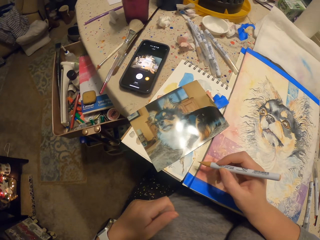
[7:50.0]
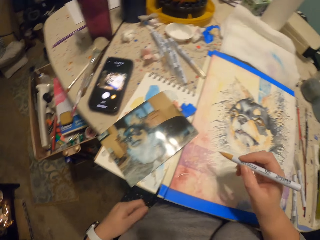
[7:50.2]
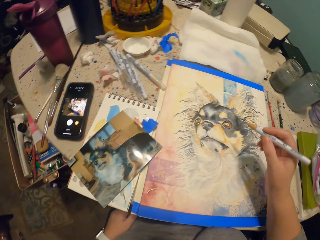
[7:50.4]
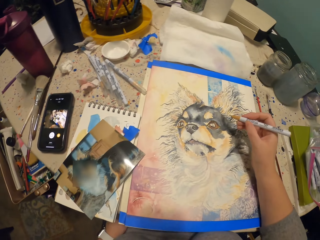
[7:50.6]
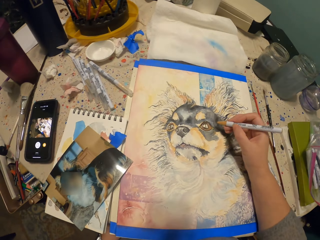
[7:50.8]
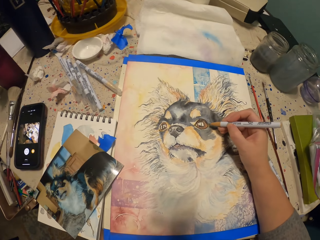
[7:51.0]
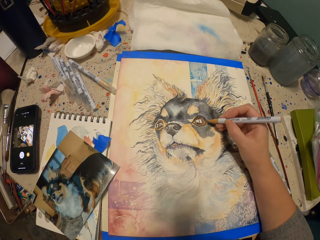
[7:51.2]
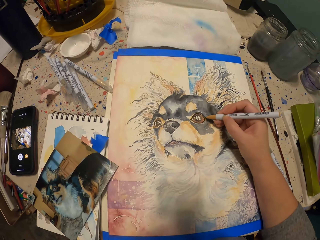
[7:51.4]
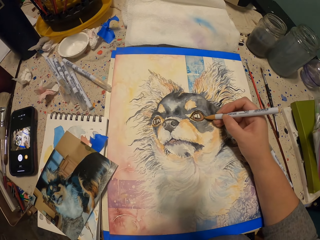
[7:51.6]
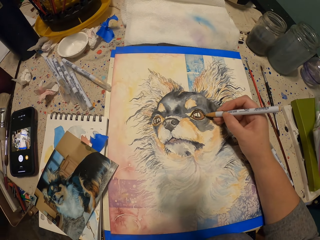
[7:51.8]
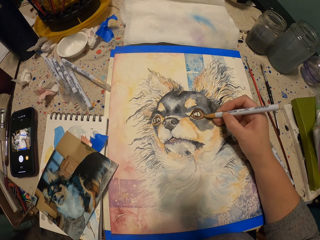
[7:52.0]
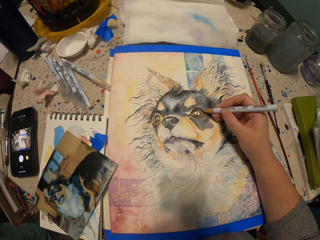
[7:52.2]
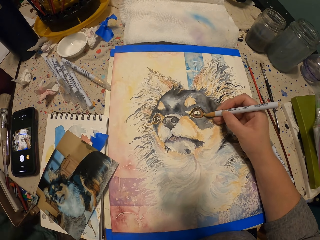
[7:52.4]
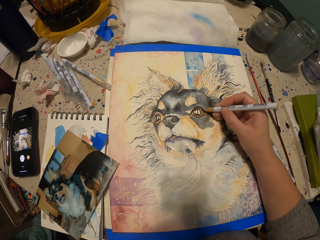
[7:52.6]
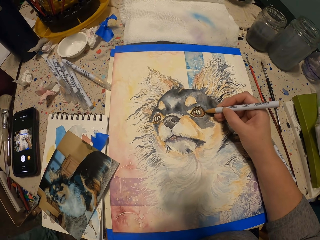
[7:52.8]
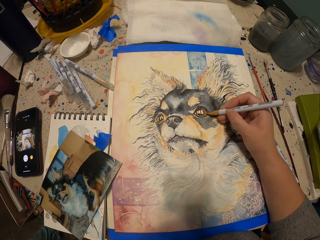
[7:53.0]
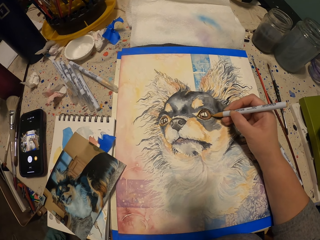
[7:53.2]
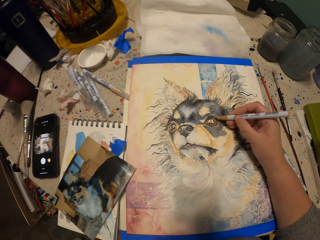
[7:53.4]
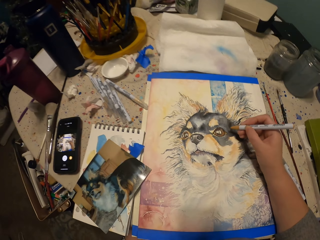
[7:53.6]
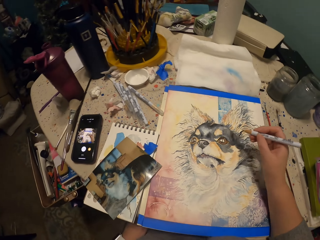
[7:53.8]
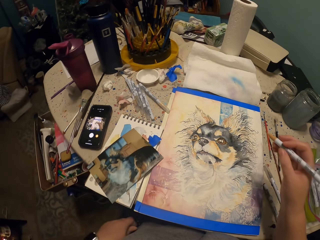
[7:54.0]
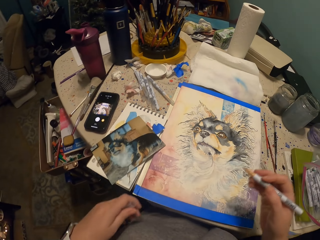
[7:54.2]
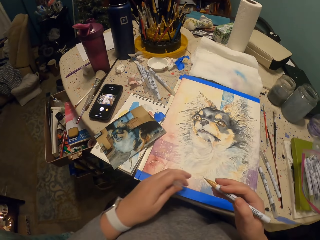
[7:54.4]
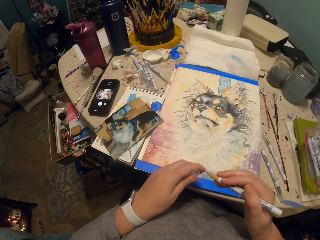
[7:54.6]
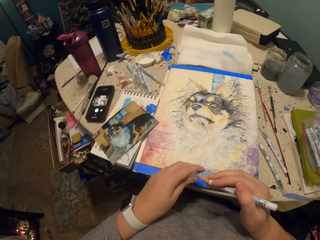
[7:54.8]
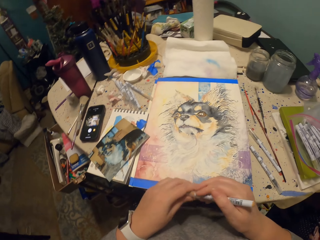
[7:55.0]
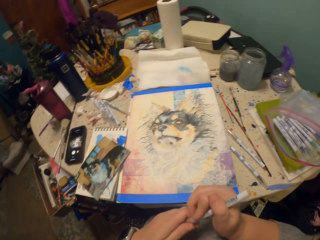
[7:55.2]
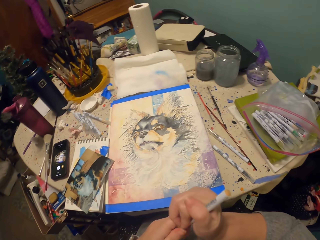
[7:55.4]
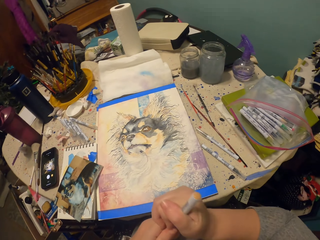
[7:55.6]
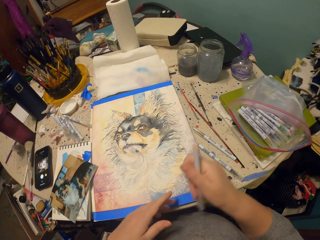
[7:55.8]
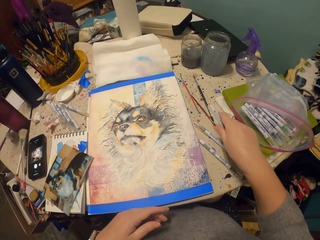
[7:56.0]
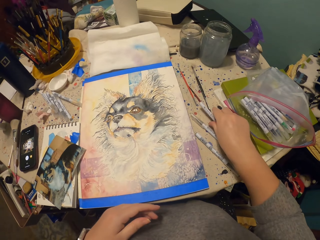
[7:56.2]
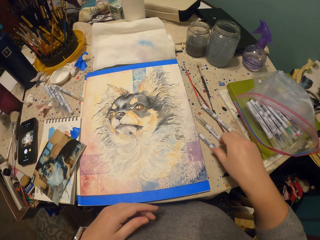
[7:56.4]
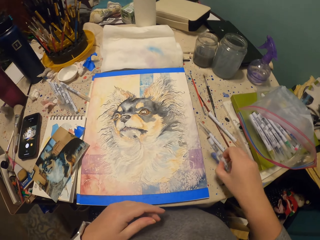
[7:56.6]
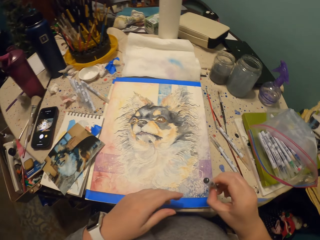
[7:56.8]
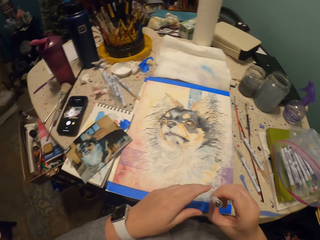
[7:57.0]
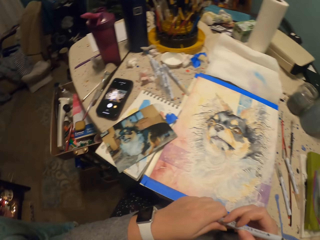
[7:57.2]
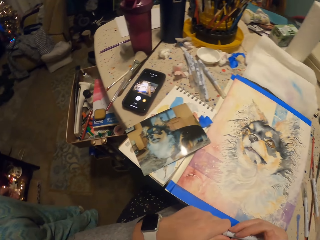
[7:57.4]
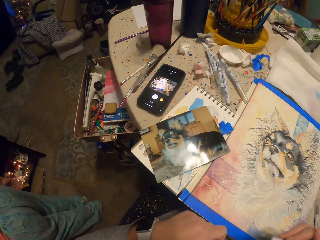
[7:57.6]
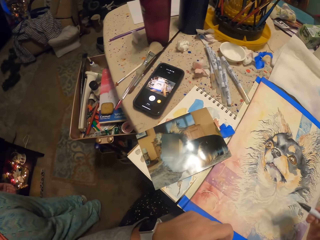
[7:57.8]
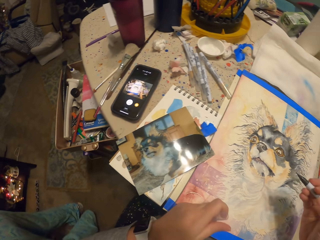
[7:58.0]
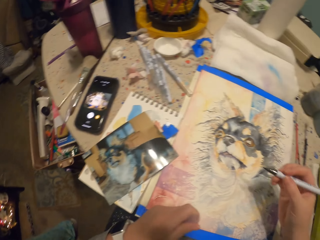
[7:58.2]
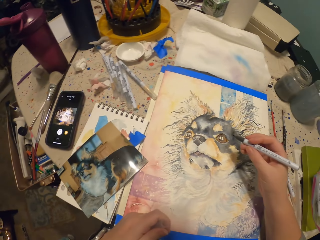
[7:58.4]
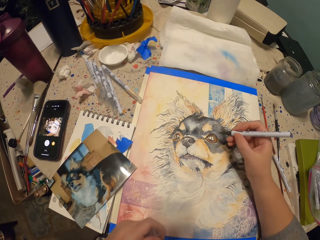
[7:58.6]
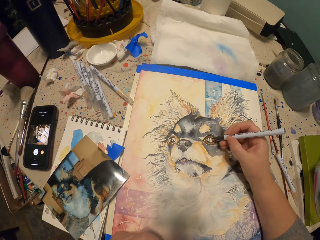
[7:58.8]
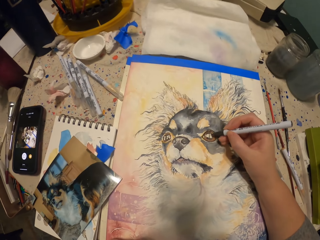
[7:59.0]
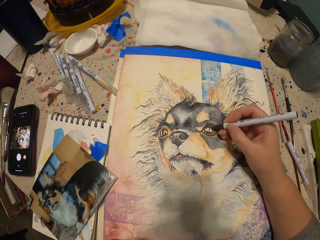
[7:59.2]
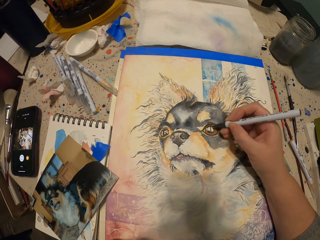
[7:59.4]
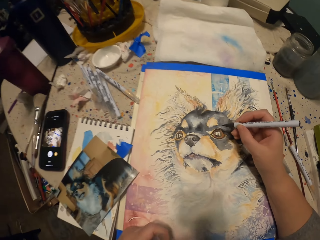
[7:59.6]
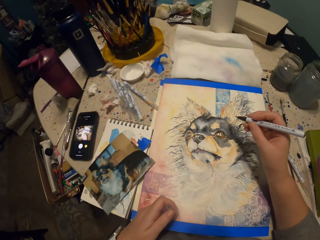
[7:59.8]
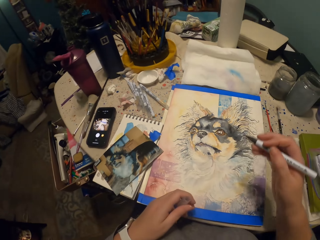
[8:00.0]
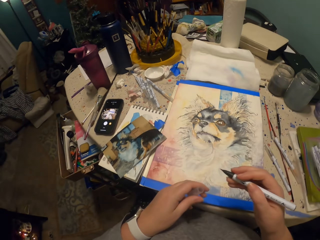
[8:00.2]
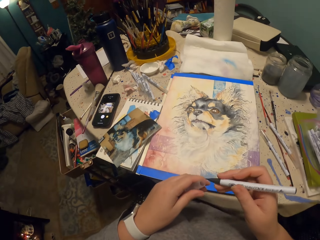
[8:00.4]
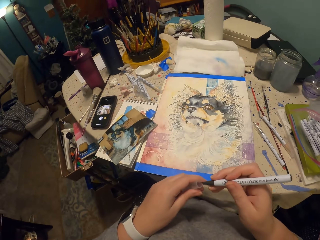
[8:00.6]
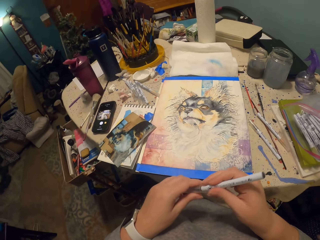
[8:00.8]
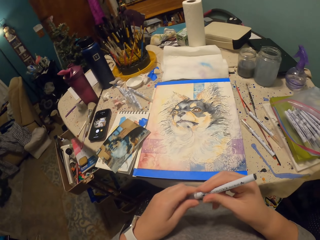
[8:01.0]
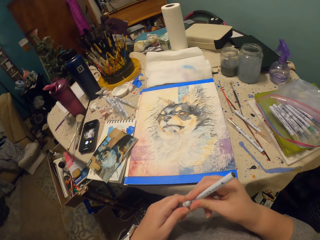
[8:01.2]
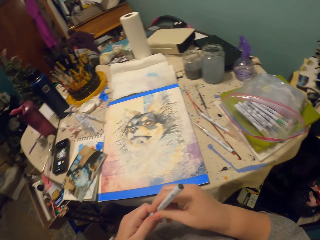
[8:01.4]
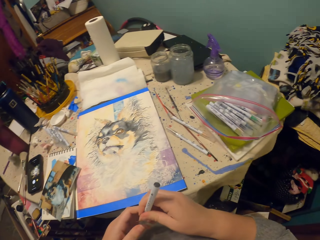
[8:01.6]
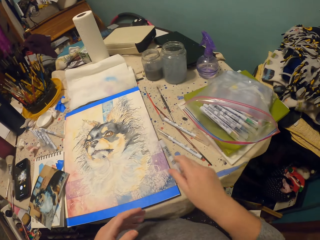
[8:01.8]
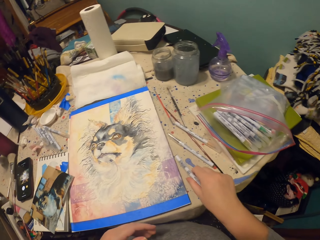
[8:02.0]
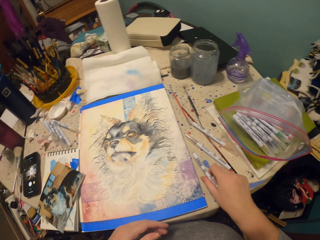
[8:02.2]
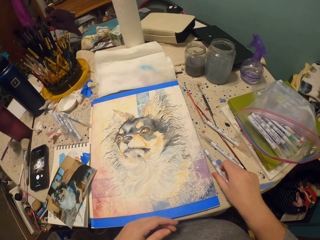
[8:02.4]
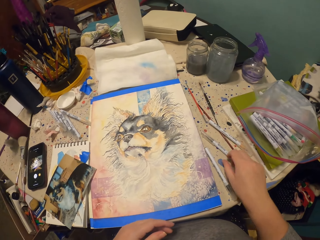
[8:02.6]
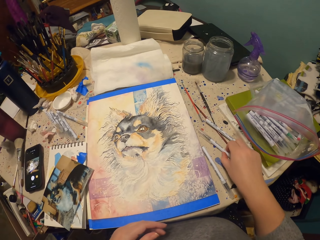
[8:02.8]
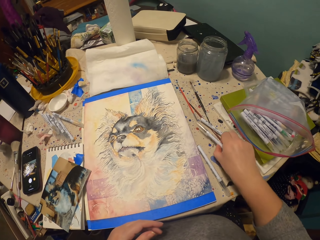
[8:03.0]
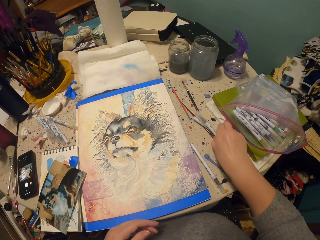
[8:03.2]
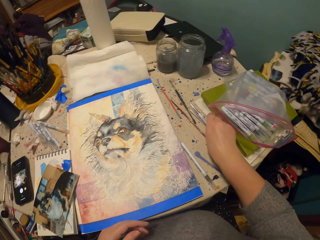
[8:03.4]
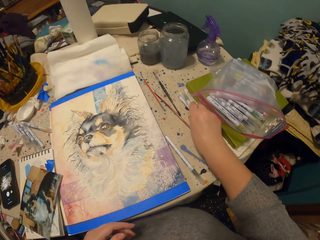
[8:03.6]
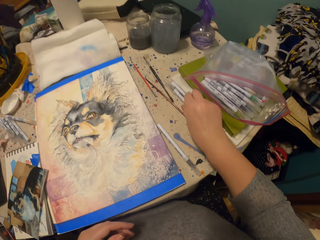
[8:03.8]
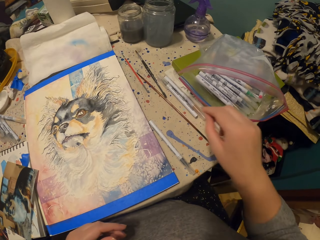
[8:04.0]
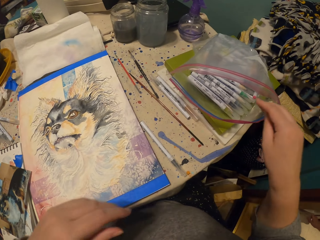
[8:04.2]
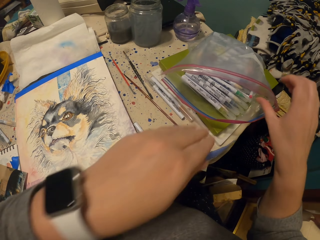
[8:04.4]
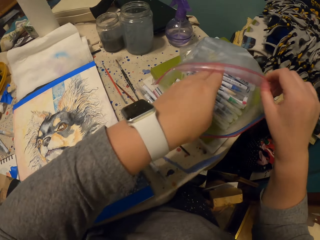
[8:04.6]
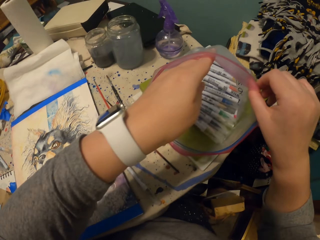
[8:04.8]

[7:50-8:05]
The camera wearer writes on a book with the pen. They draw on the note pad with the pen. They close the pen with a lid. They put the pen on the table. They pick a pen from the table. They open the pen with the left hand. They draw with the pen. They close the pen with the lid. They put the pen down on the table. They move the pen aside on the table.

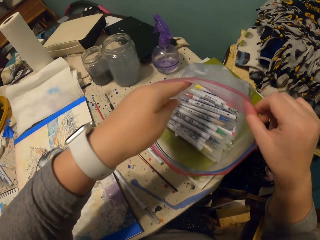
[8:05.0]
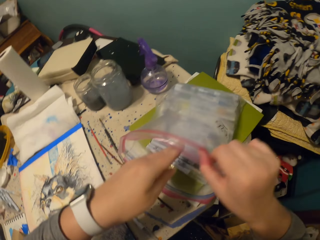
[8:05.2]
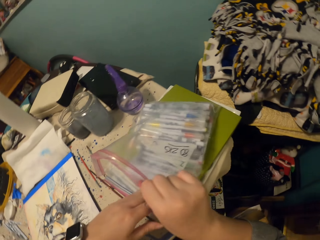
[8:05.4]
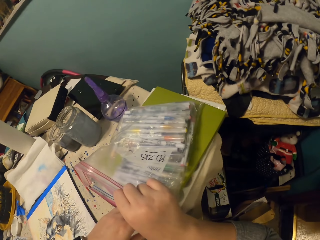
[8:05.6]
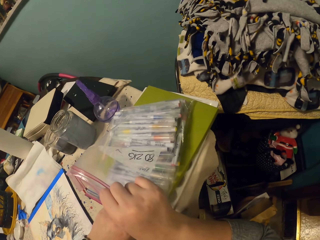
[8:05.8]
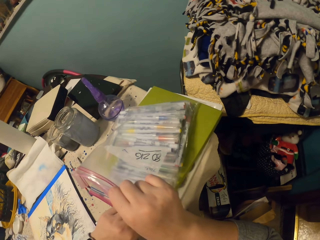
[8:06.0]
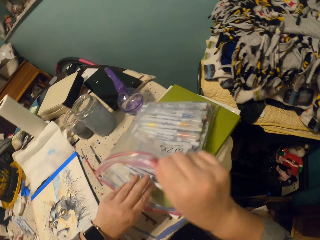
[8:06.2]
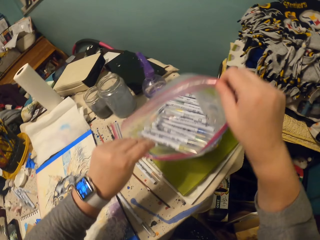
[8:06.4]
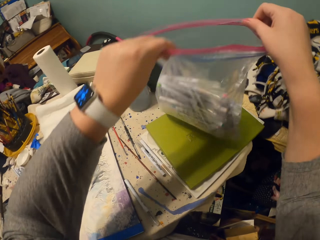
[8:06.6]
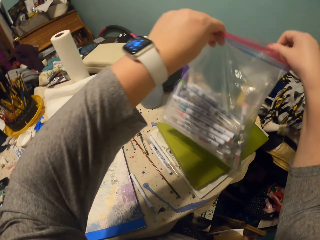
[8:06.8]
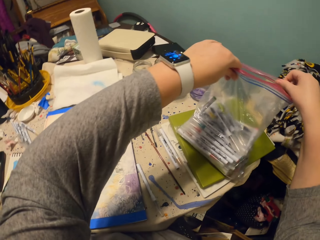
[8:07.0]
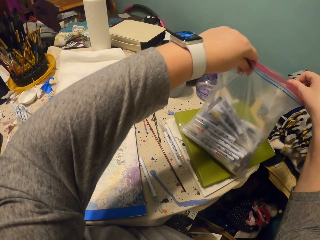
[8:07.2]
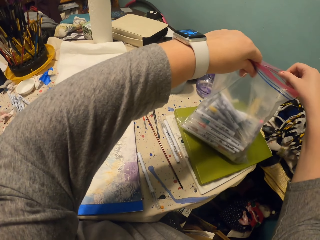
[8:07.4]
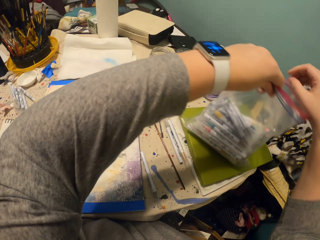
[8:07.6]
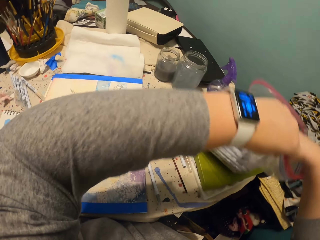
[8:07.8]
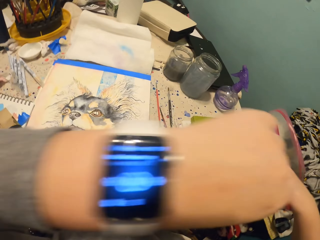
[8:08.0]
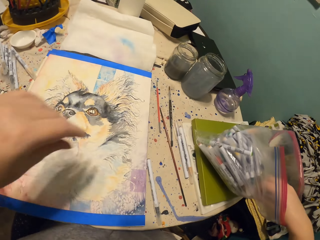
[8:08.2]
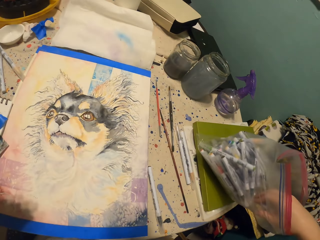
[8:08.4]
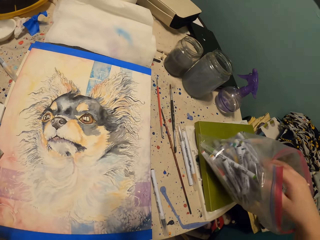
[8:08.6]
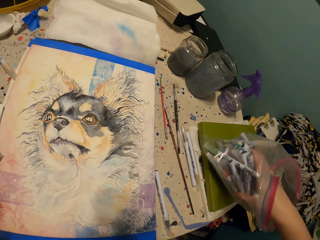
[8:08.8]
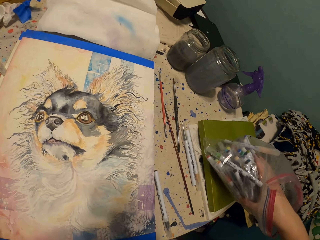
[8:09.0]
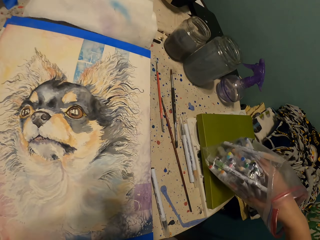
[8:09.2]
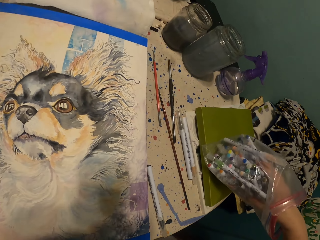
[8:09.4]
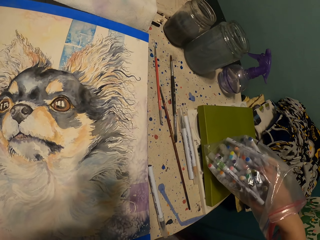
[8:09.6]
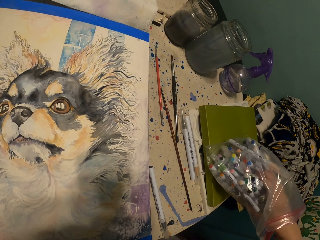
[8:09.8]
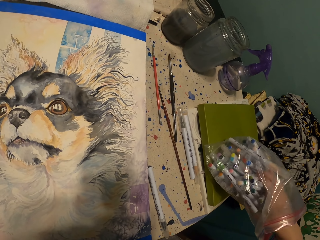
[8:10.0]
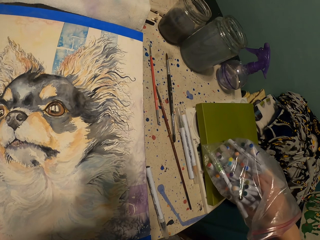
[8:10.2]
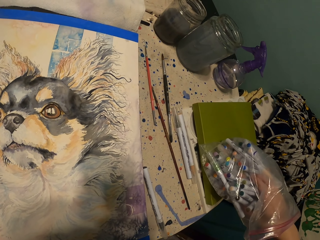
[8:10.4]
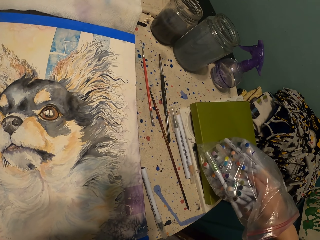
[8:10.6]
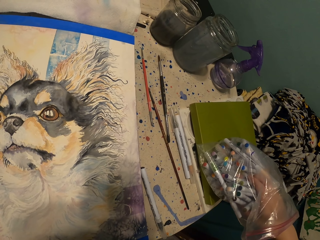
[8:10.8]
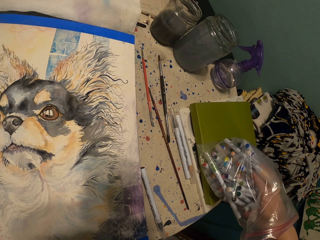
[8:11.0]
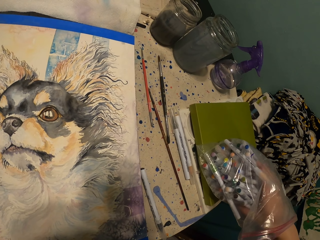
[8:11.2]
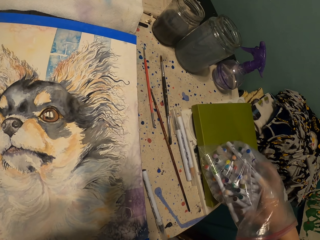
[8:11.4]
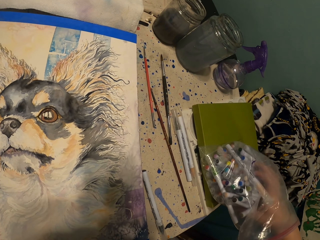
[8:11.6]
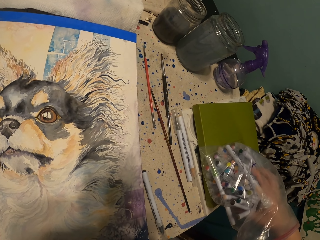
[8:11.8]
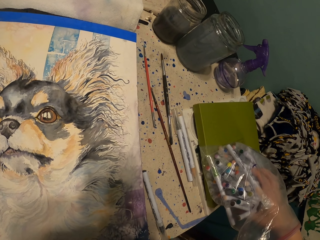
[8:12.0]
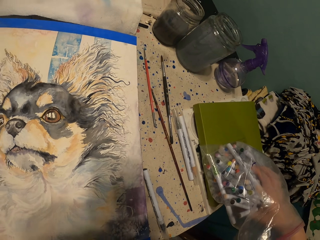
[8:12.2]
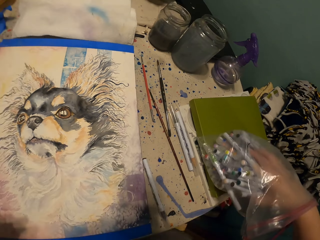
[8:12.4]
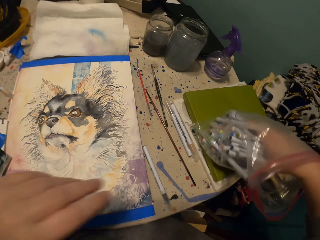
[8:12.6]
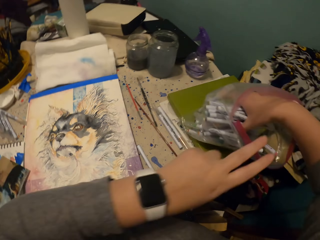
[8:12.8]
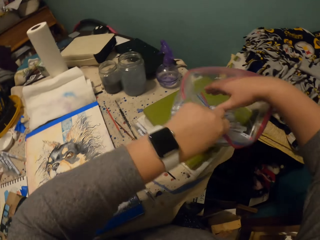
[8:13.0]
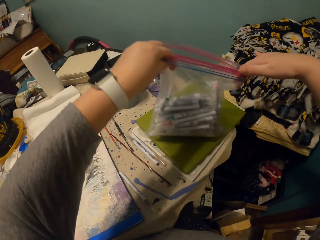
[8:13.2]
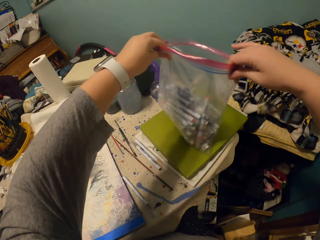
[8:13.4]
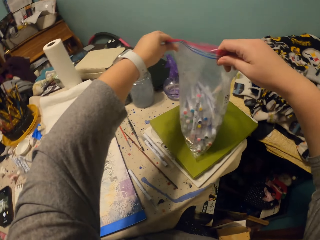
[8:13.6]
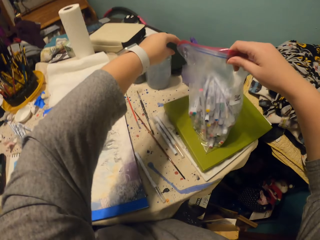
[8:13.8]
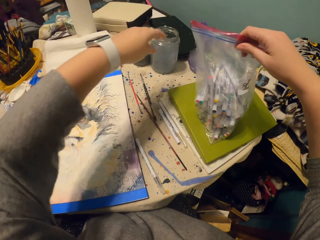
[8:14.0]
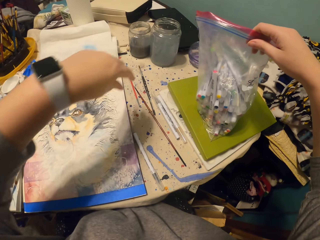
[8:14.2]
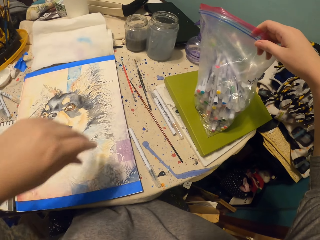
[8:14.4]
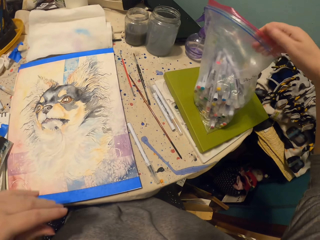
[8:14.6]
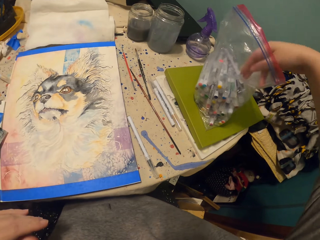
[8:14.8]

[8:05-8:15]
The camera wearer checks inside a pack or bag. They hold the pens inside the bag. They hold the bag with both hands.
